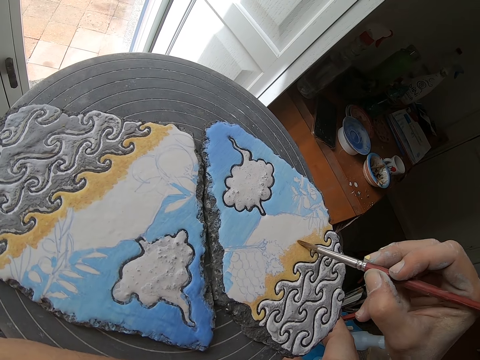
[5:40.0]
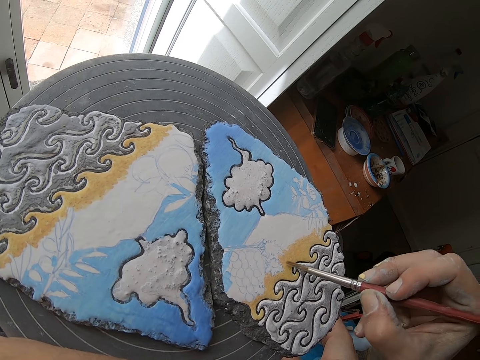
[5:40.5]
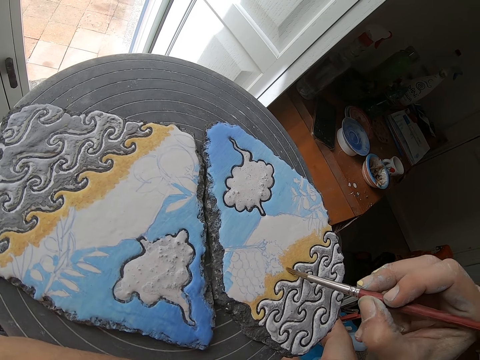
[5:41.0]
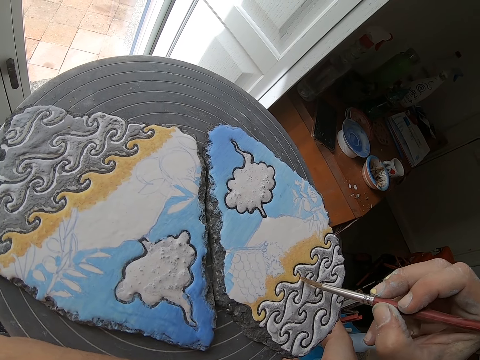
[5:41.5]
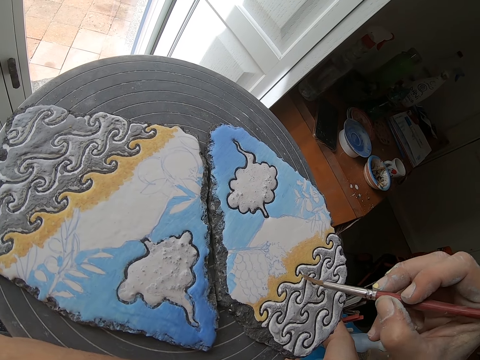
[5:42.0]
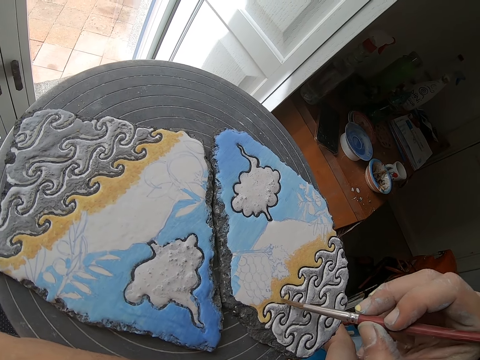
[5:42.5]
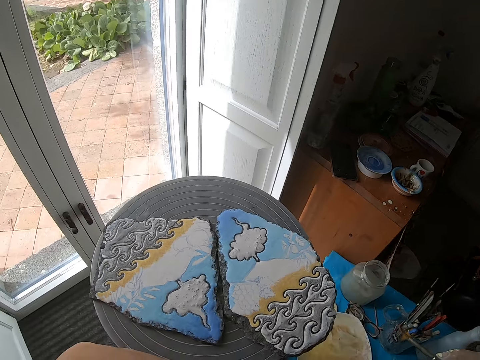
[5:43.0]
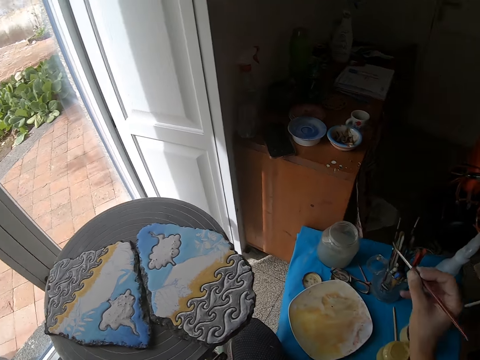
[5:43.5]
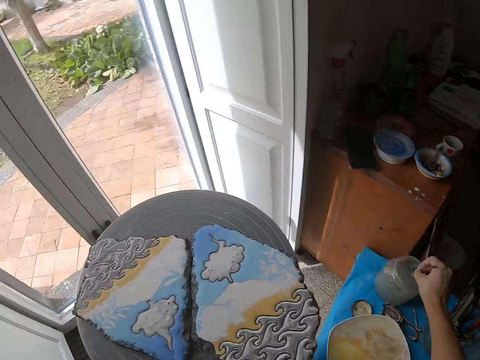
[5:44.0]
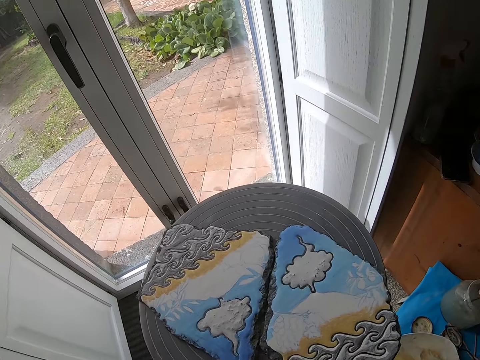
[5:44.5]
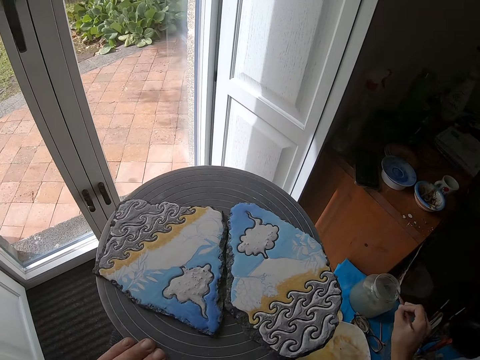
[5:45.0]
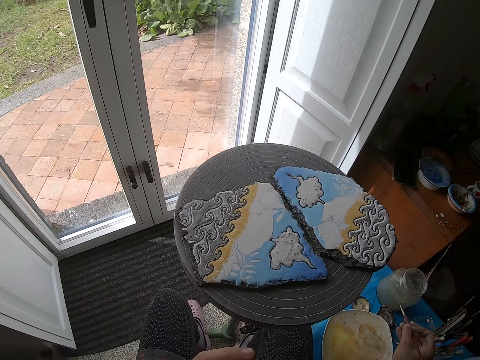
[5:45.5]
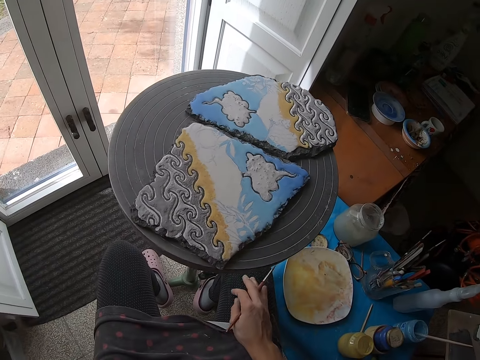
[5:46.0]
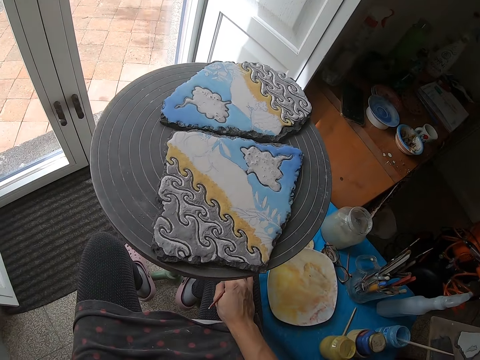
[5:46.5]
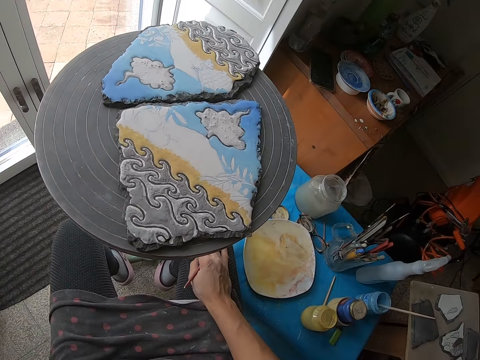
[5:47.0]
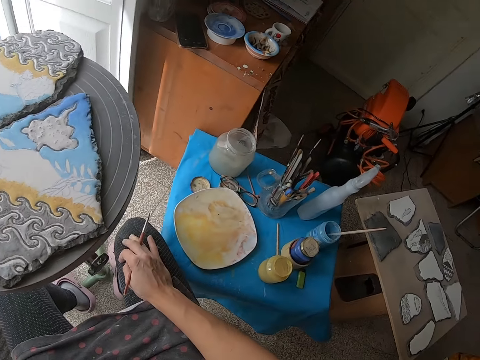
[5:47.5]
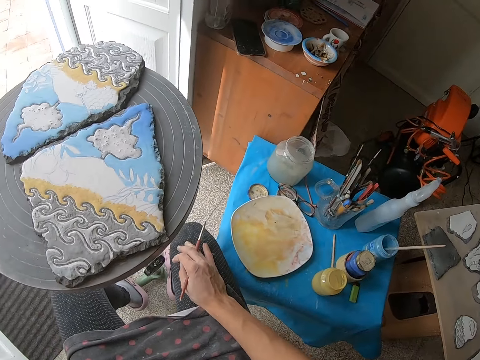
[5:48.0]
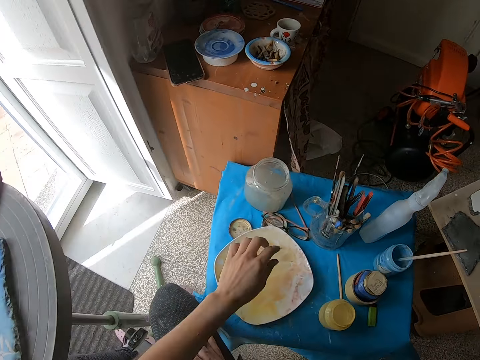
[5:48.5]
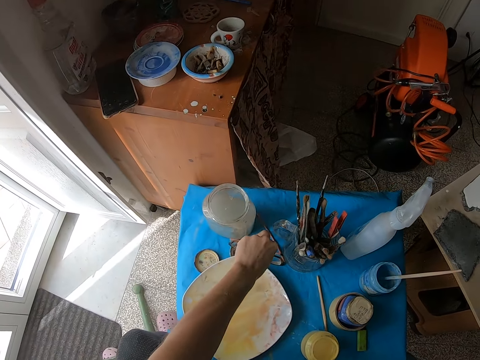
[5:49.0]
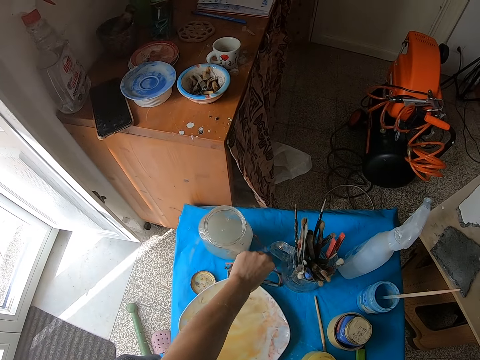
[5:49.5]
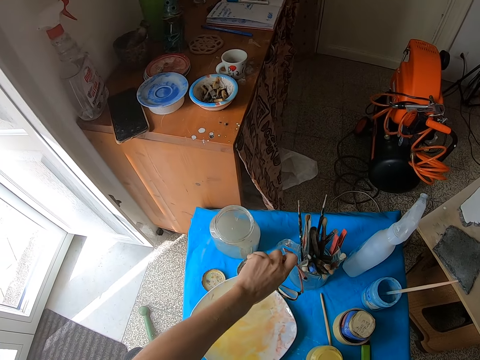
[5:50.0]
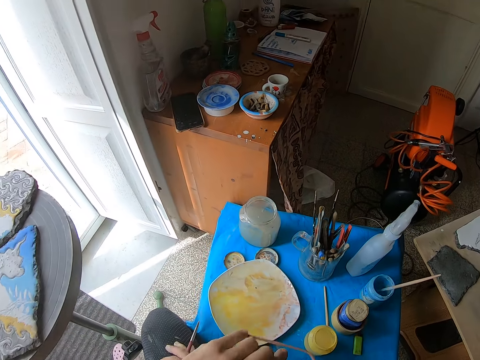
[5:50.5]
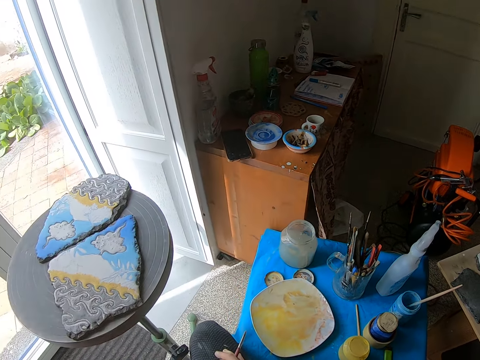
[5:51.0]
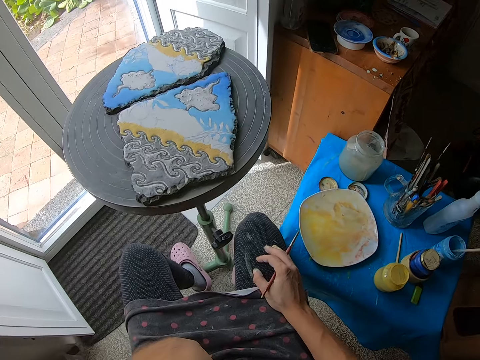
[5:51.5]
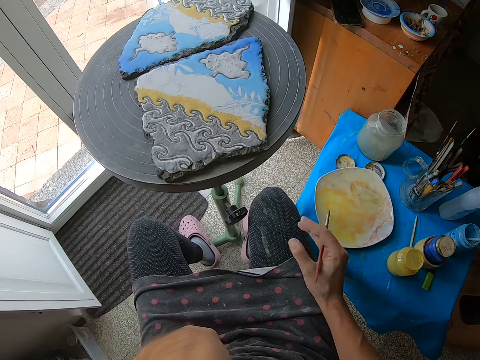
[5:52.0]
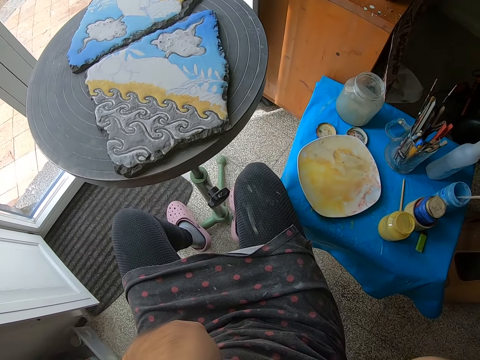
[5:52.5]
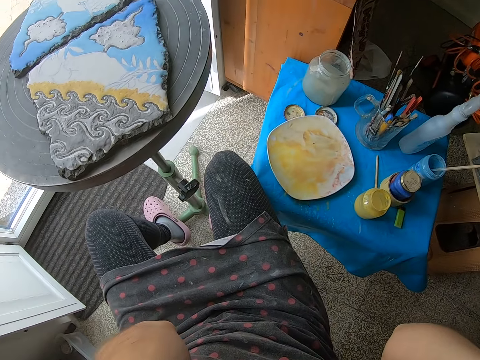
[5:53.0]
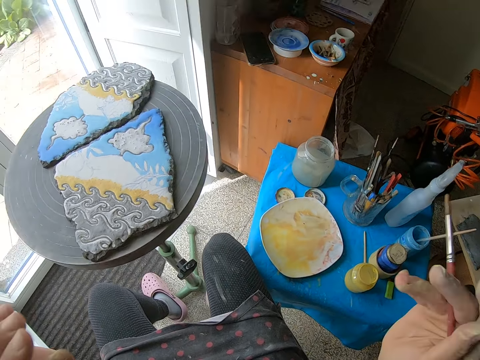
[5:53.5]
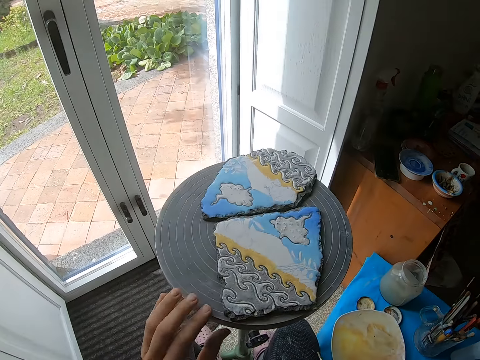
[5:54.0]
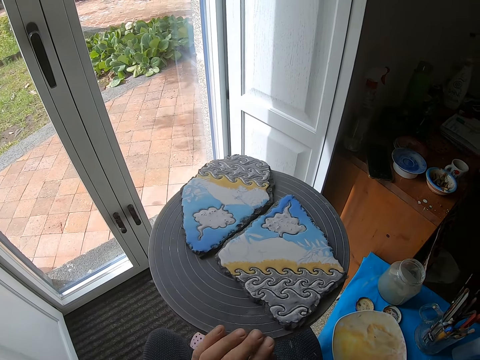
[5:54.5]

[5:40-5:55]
The camera wearer puts the paint brush inside the water jar with his right hand. He rotates the table with the left hand. He looks at the canvas. He places his right hand on his lap. He takes the glasses from the table with his left hand. He removes his right hand from his lap. He raises the right hand. He turns the stool with his left hand.

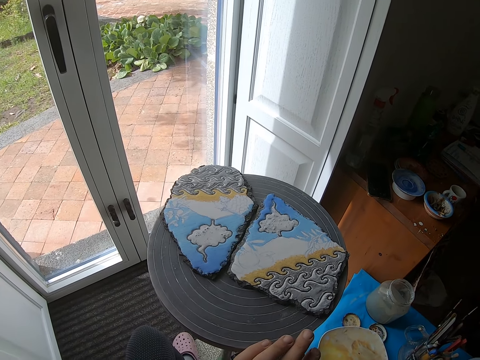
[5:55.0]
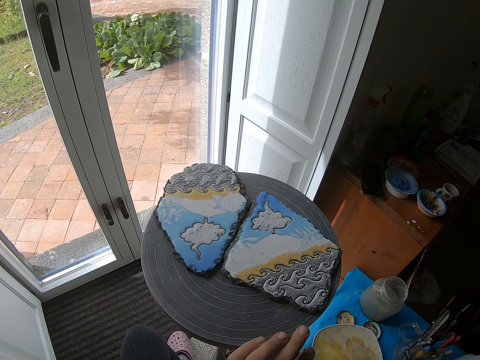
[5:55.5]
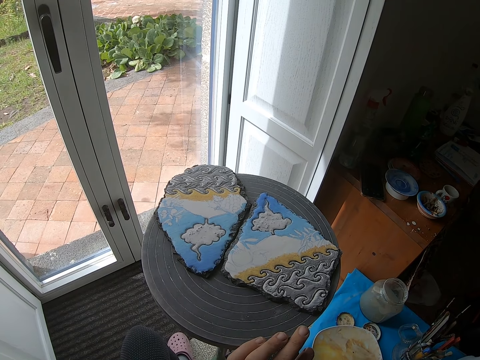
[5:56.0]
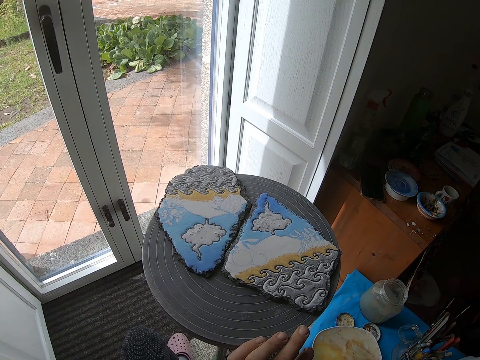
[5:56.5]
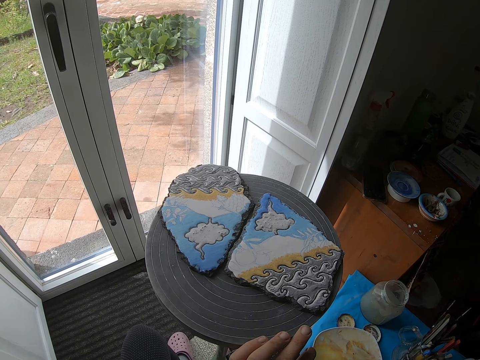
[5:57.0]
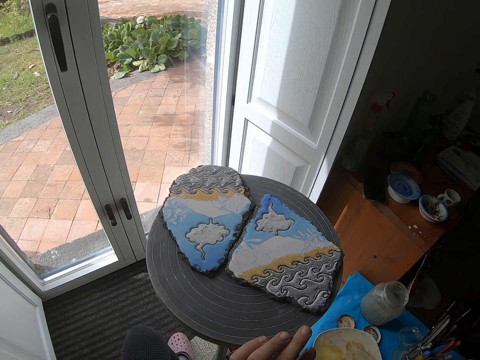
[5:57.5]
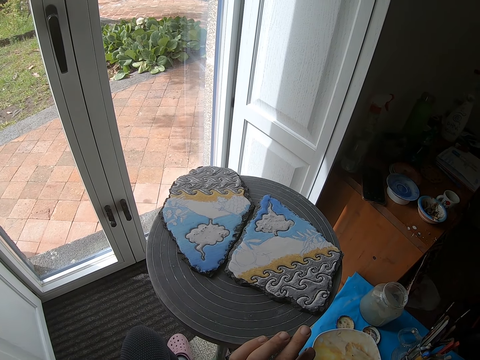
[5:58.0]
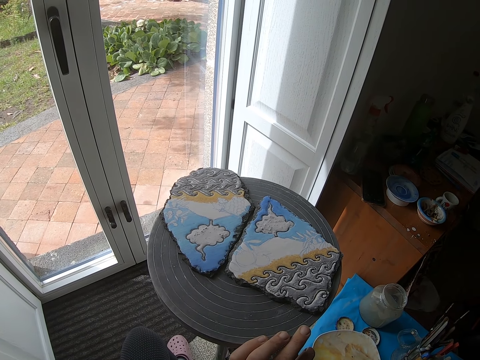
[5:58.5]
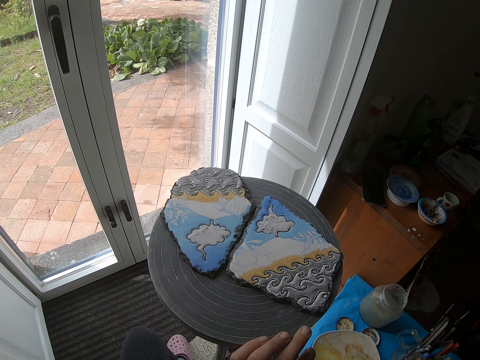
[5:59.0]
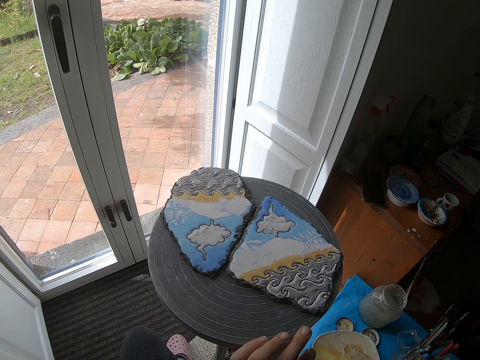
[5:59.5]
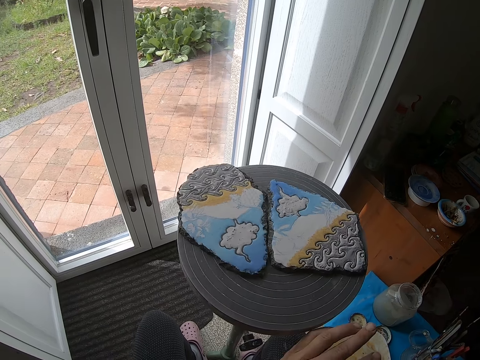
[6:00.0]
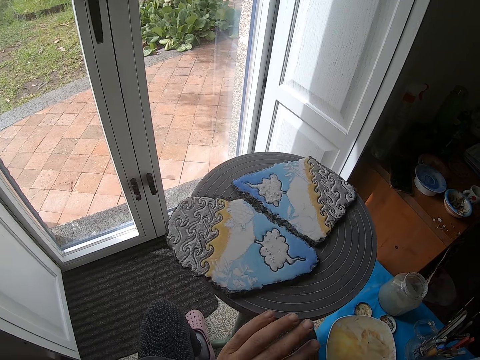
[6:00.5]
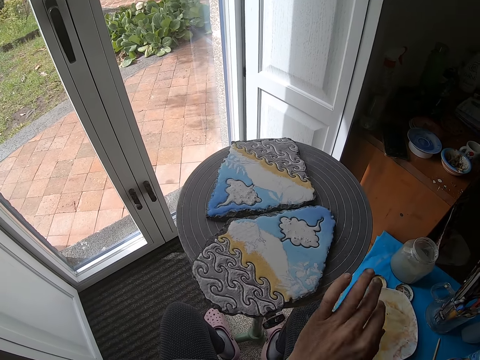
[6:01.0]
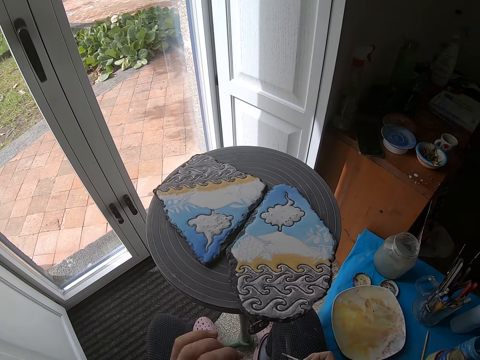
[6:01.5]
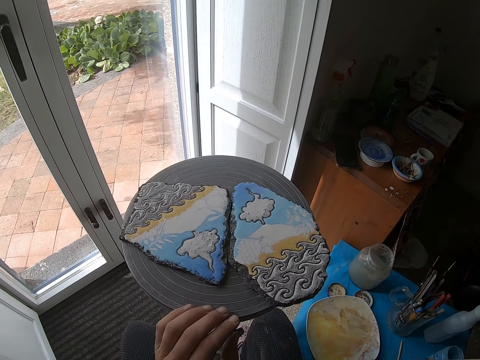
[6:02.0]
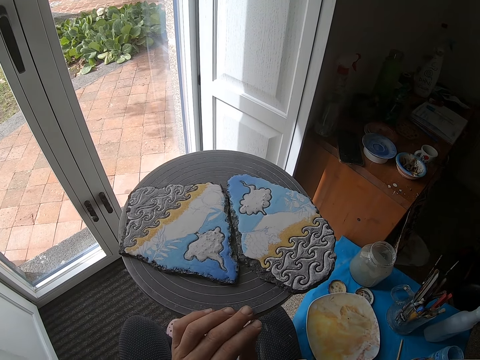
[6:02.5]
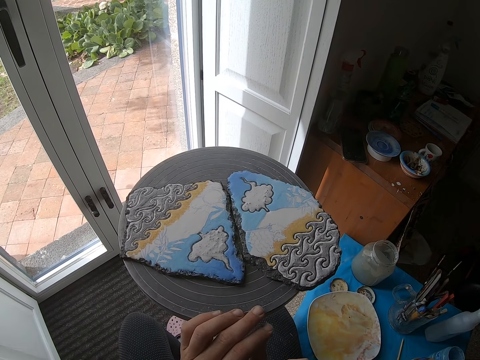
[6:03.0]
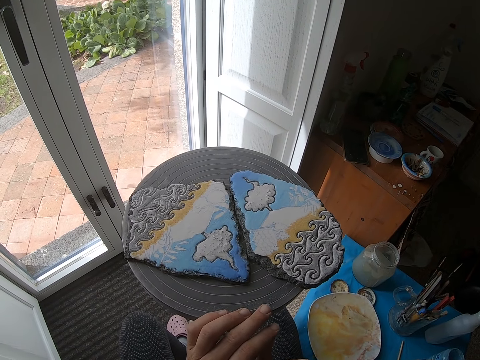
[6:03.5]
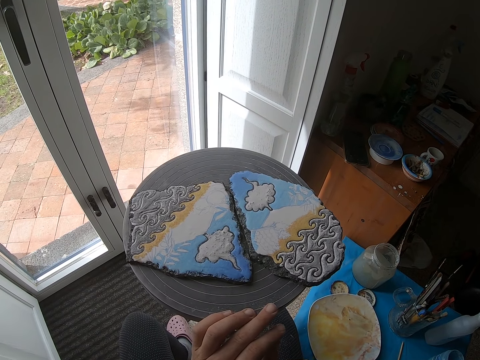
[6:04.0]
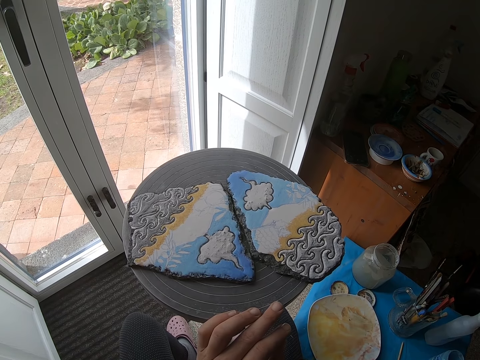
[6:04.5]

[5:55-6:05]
The camera wearer looks at the canvas. They rotate the table with the left hand.

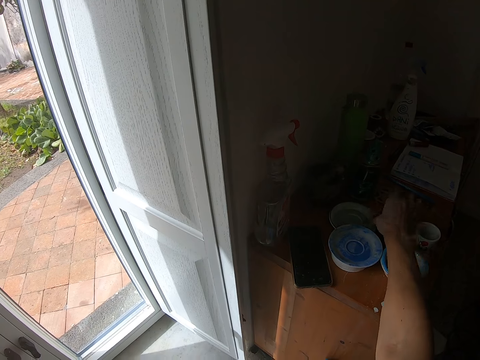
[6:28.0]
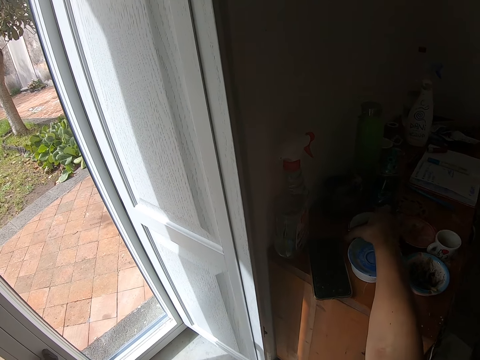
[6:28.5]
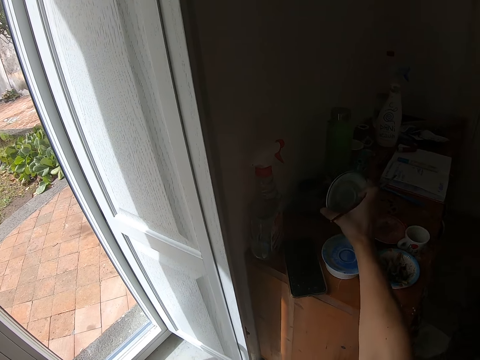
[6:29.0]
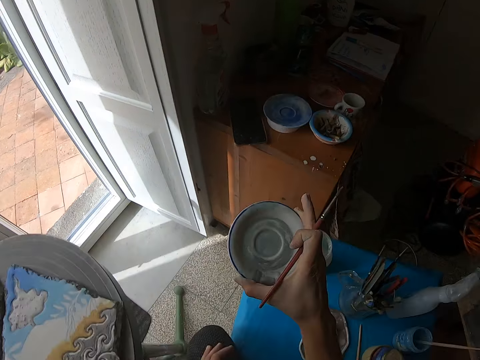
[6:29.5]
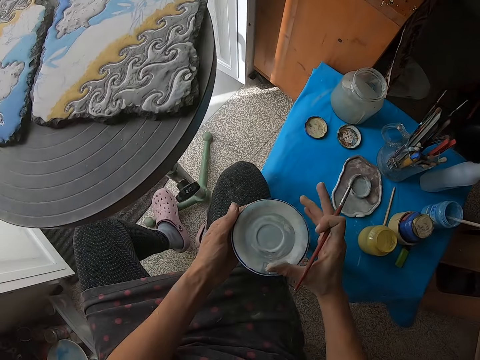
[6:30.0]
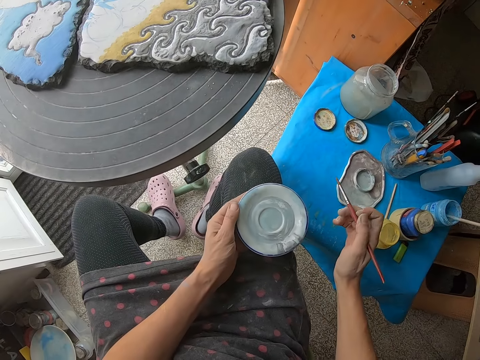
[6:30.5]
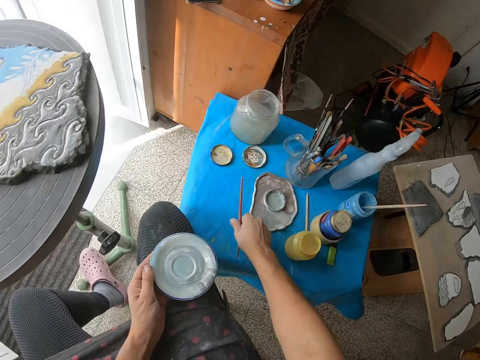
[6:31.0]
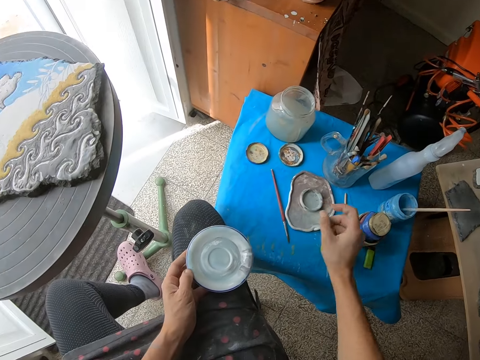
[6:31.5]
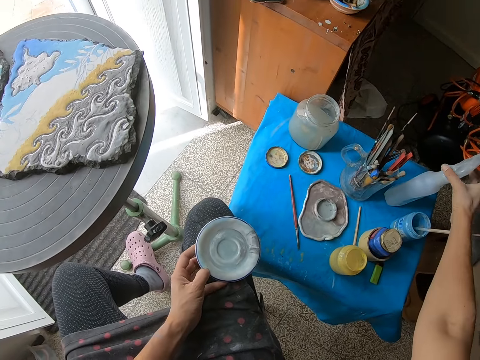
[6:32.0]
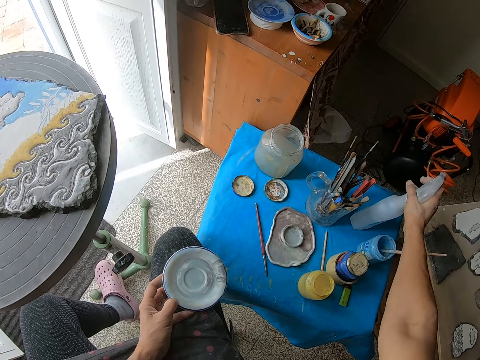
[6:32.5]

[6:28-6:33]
The camera wearer takes the paint plate or dish from the cabinet with his right hand. He transfers the paint plate from his right hand to his left hand. He holds the dish with both hands. He drops the paint brush on the table with his hand. He takes a soap bottle from the table with his right hand.
